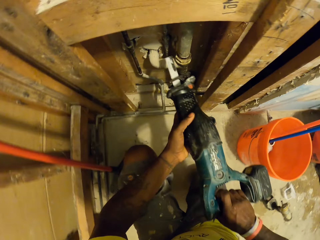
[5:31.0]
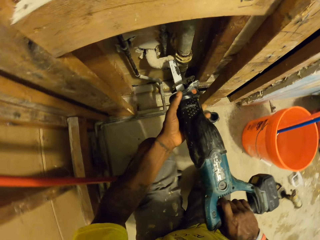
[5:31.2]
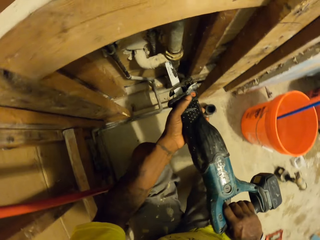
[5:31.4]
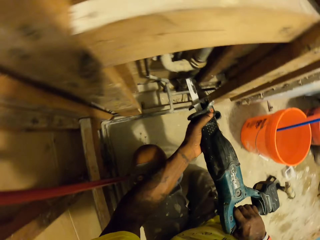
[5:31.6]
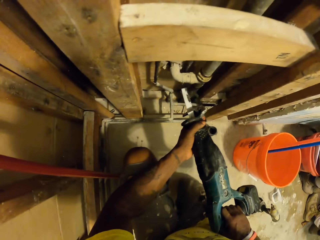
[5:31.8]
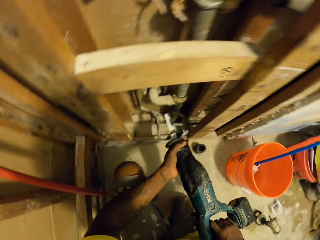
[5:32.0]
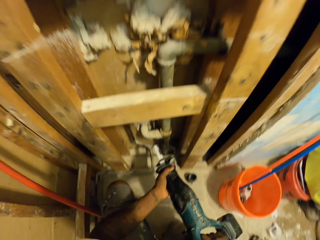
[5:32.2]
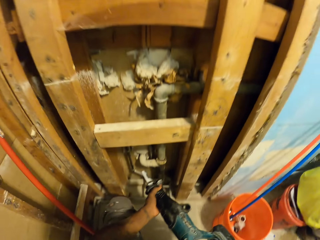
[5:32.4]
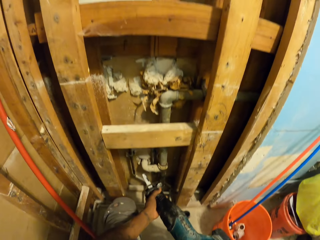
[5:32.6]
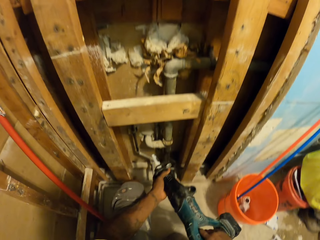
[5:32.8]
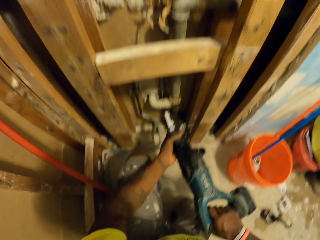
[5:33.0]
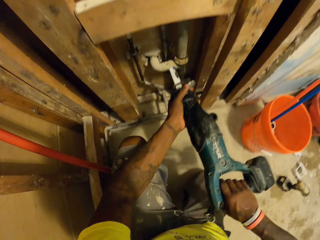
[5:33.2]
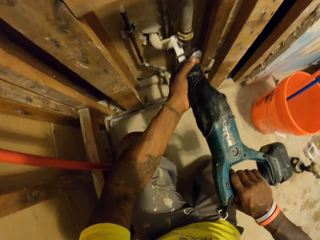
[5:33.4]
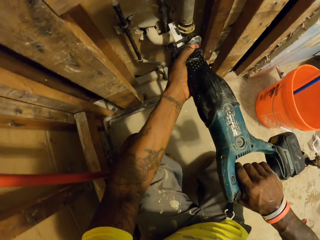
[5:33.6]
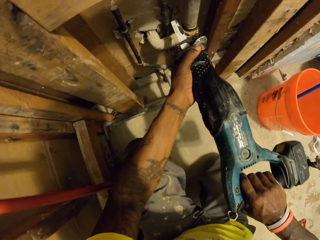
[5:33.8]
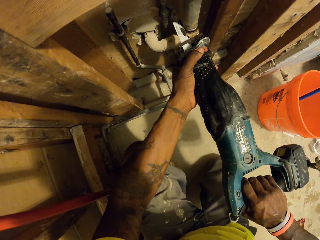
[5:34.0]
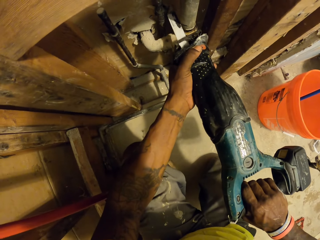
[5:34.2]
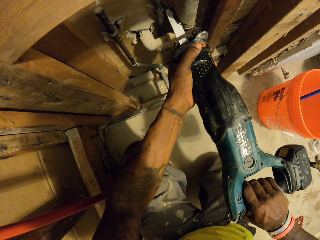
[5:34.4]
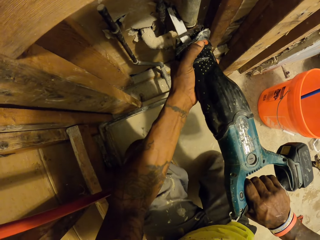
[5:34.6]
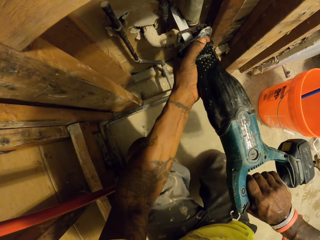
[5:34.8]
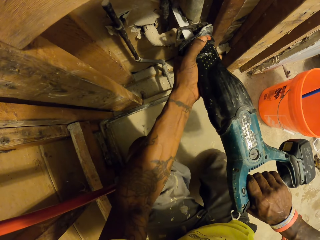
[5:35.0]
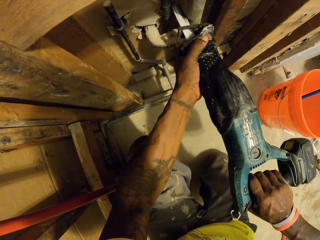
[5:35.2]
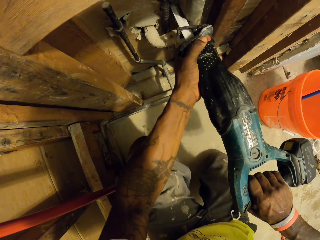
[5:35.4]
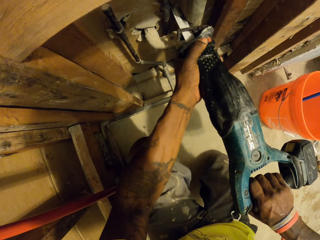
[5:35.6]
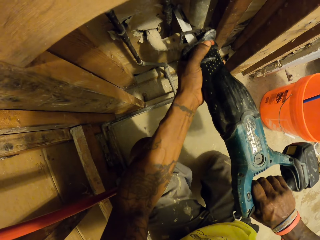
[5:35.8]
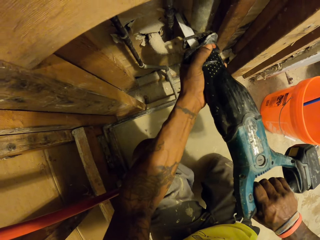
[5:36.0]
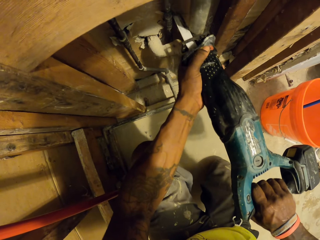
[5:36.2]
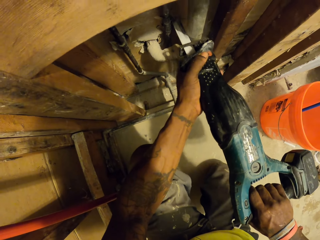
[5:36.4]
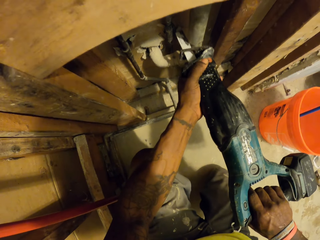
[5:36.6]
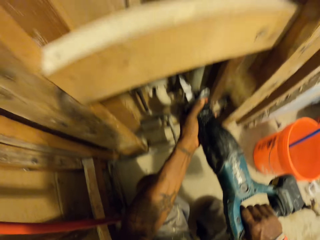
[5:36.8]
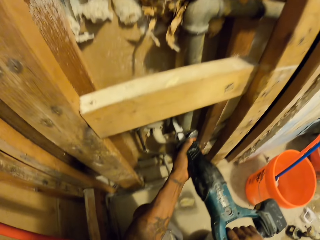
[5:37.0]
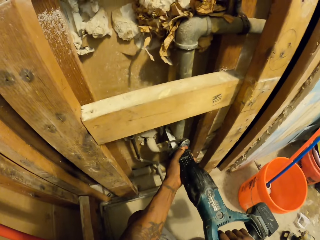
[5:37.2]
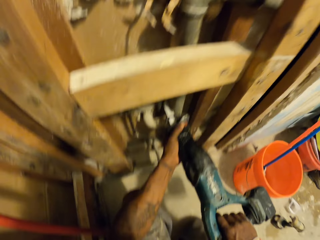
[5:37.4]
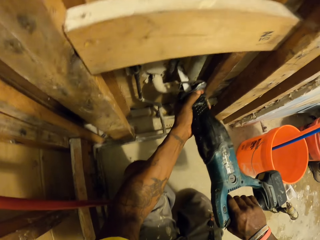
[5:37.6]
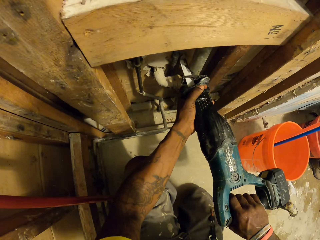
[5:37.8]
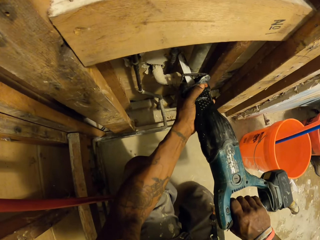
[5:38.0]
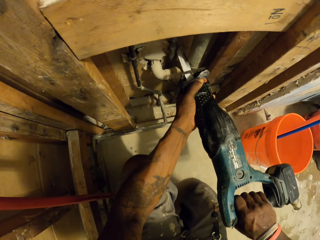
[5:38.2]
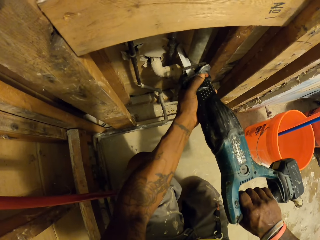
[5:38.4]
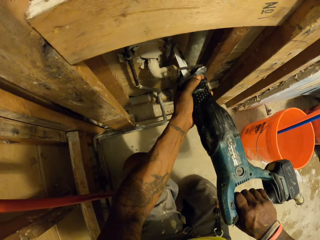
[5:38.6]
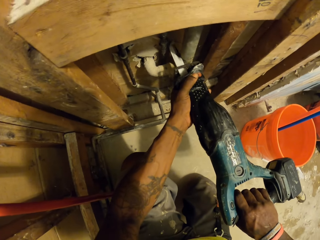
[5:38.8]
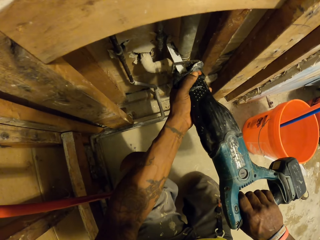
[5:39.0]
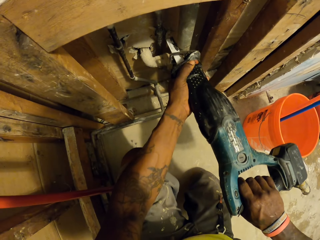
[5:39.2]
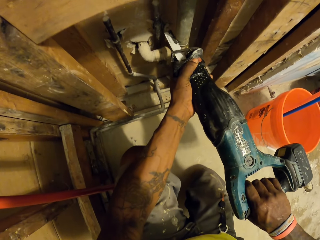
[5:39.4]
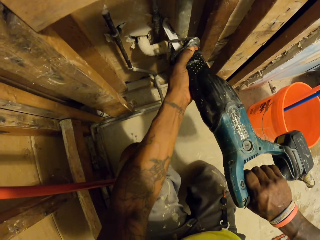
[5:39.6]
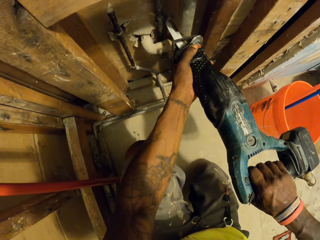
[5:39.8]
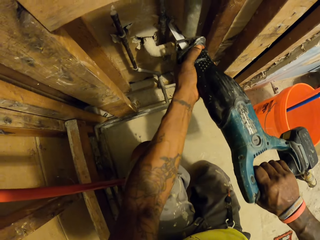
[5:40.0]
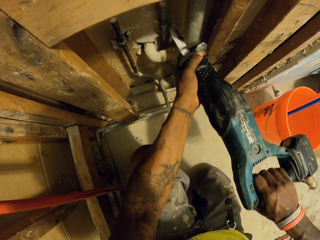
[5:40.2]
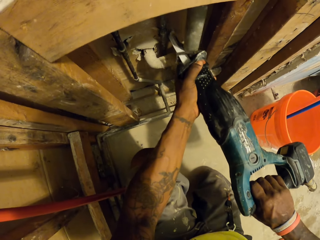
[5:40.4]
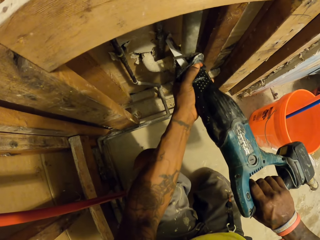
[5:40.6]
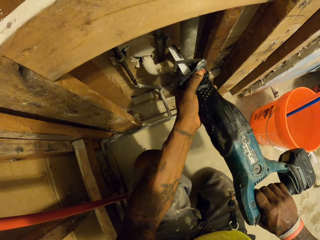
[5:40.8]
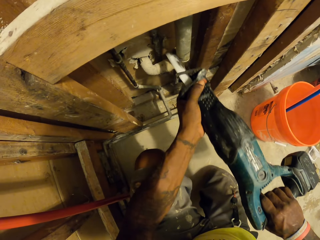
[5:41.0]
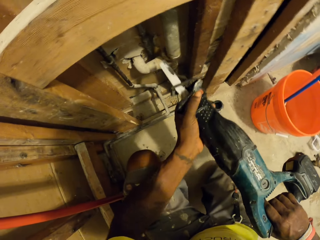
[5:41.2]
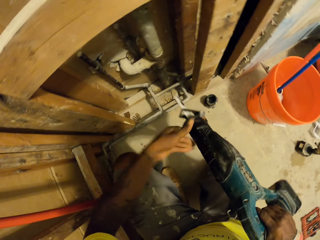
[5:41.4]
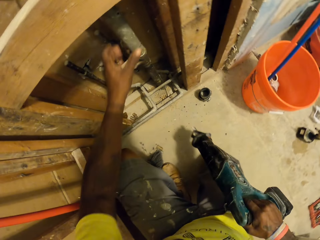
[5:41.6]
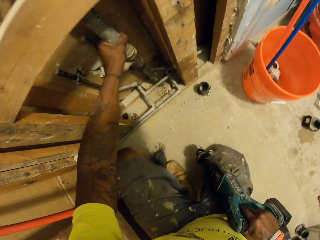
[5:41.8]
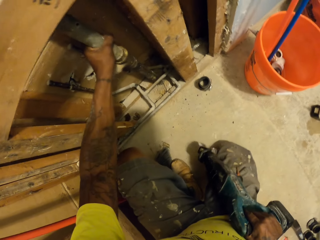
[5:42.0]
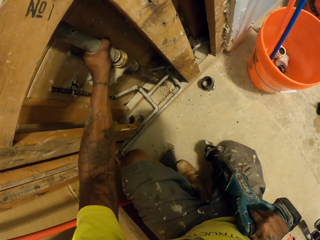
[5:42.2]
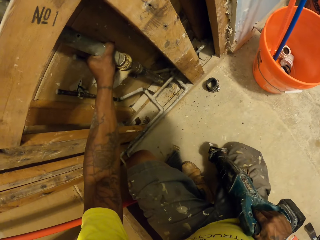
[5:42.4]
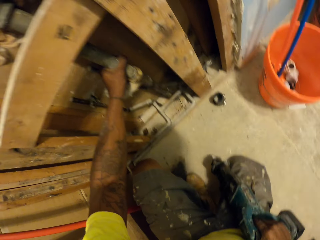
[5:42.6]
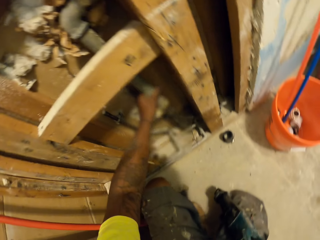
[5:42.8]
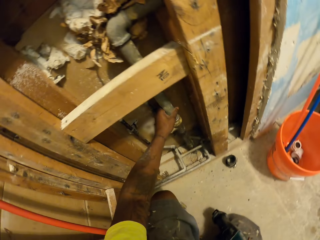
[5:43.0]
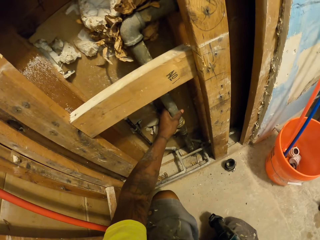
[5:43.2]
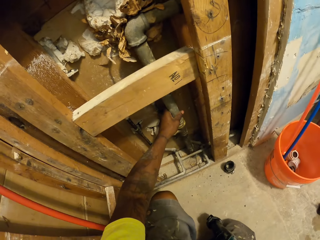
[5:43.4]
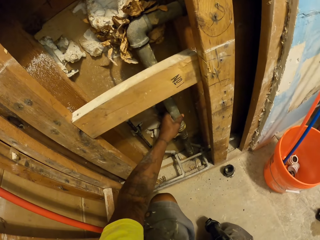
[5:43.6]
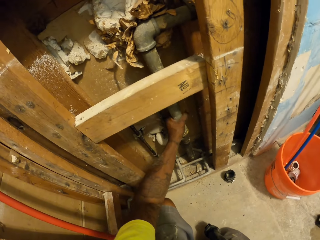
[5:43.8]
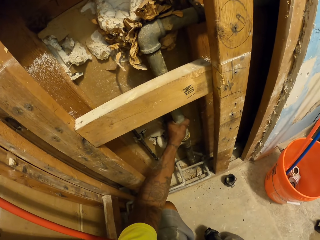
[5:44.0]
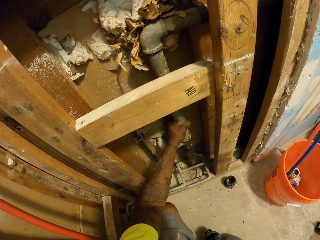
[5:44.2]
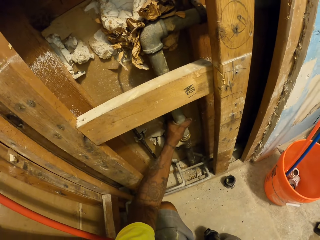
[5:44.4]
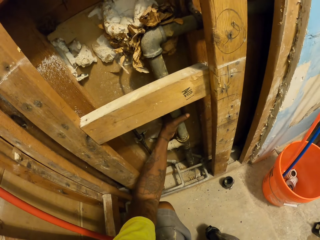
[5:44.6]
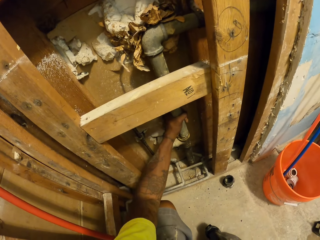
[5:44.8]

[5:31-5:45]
The camera wearer cuts the water pipe on the wall with the reciprocating saw in his hands. He removes the reciprocating saw from the pipe on the wall with both hands. He holds the pipe on the wall with his left hand. He touches the water pipe.

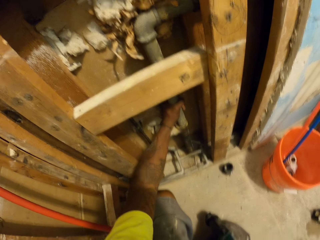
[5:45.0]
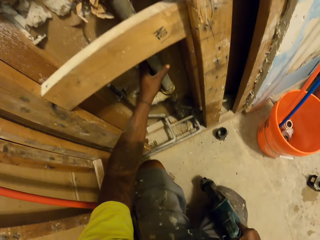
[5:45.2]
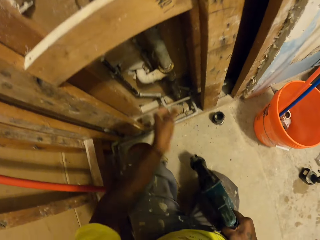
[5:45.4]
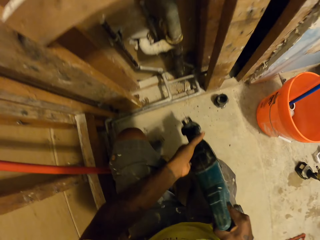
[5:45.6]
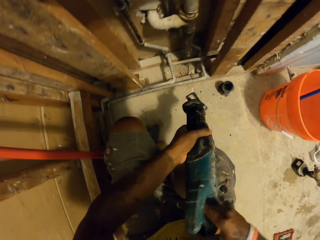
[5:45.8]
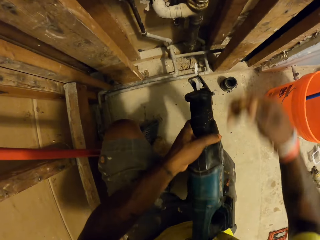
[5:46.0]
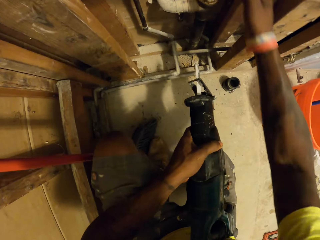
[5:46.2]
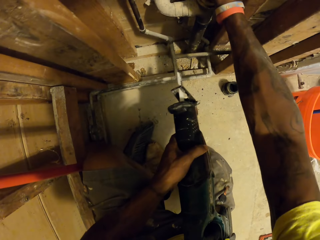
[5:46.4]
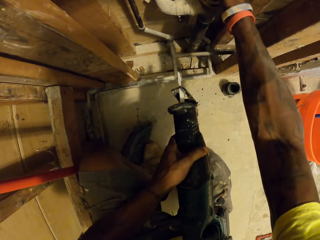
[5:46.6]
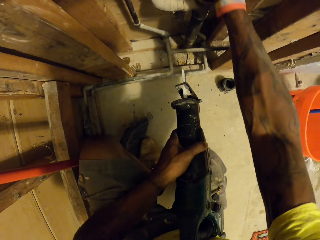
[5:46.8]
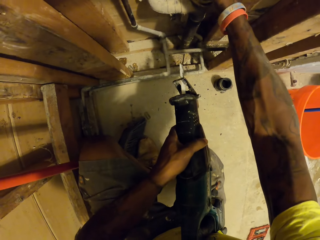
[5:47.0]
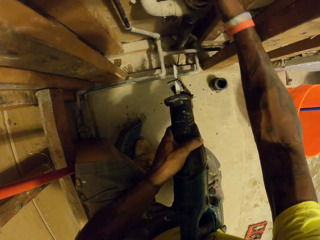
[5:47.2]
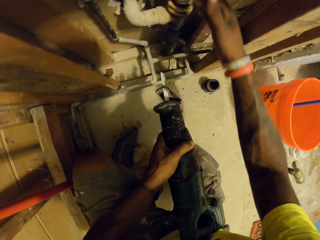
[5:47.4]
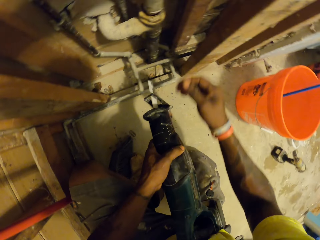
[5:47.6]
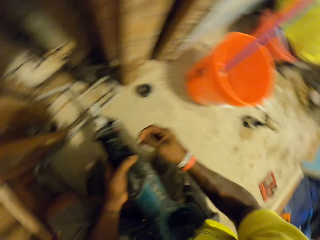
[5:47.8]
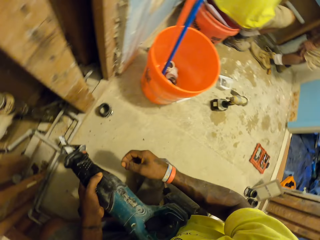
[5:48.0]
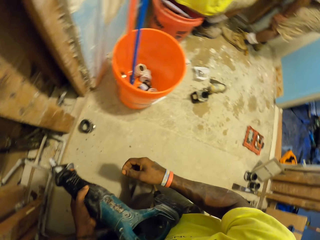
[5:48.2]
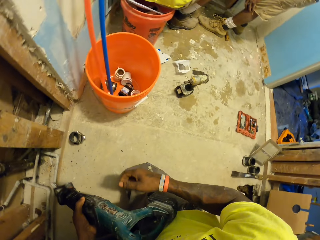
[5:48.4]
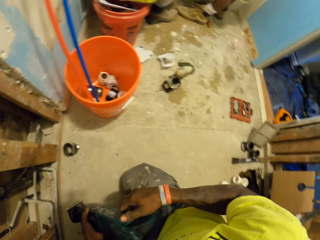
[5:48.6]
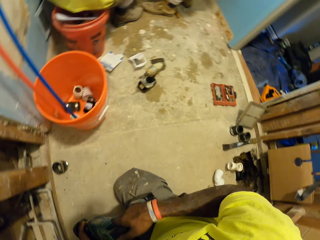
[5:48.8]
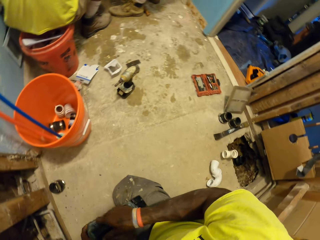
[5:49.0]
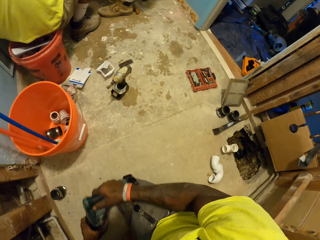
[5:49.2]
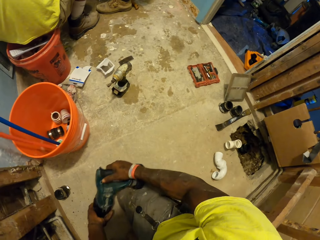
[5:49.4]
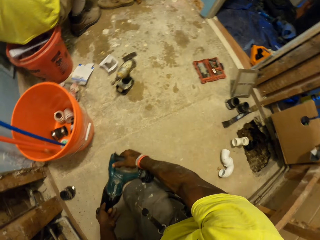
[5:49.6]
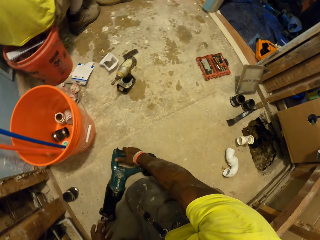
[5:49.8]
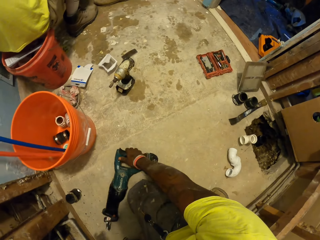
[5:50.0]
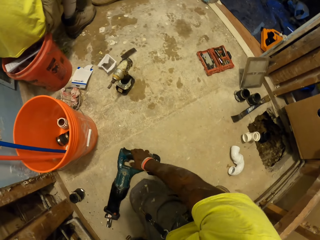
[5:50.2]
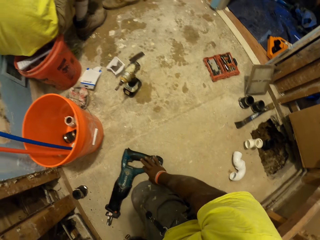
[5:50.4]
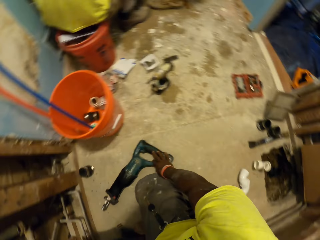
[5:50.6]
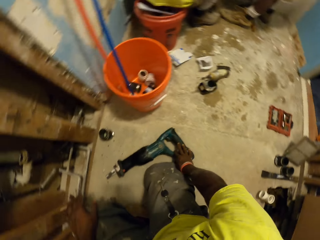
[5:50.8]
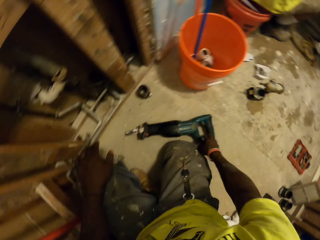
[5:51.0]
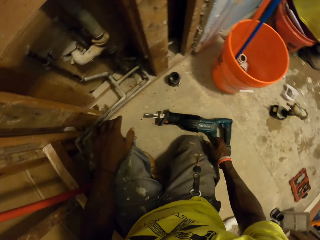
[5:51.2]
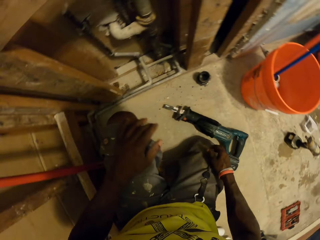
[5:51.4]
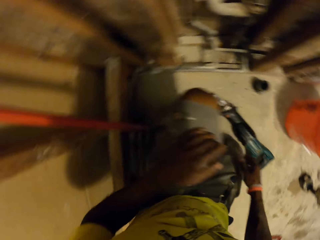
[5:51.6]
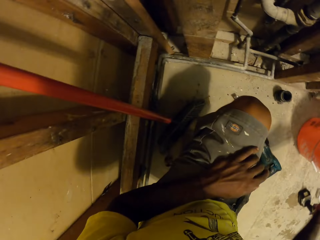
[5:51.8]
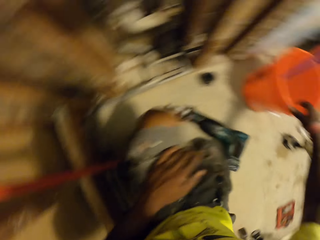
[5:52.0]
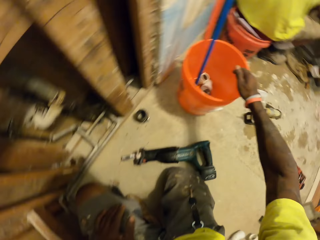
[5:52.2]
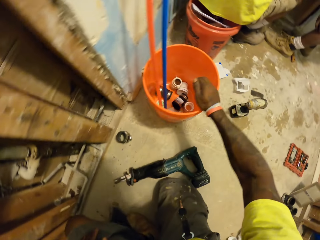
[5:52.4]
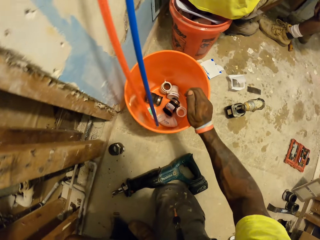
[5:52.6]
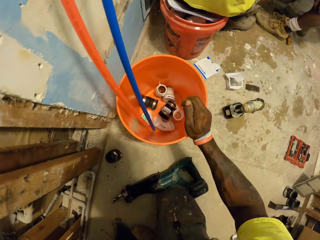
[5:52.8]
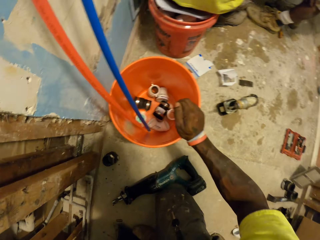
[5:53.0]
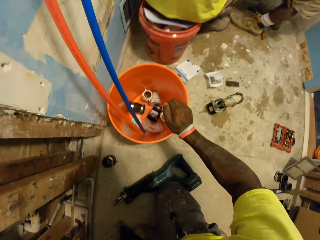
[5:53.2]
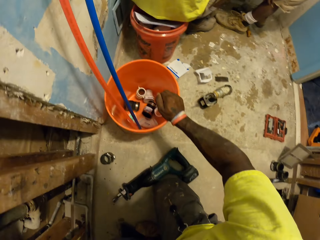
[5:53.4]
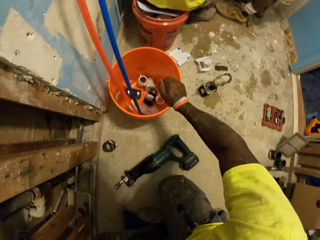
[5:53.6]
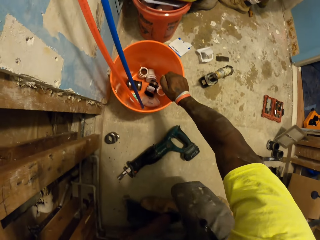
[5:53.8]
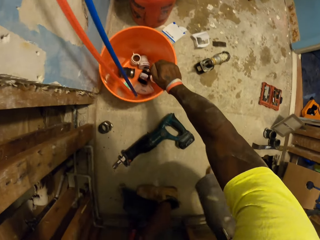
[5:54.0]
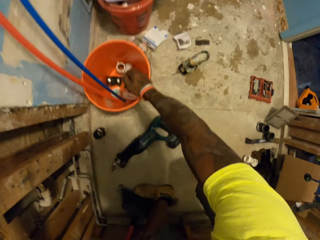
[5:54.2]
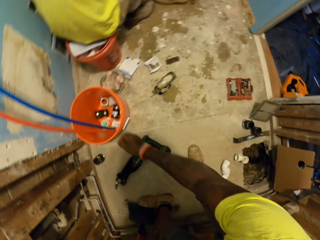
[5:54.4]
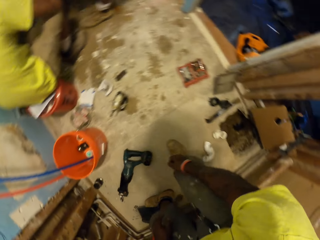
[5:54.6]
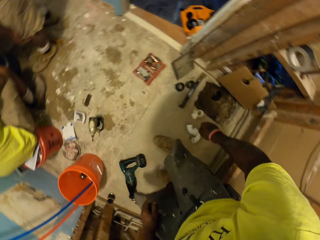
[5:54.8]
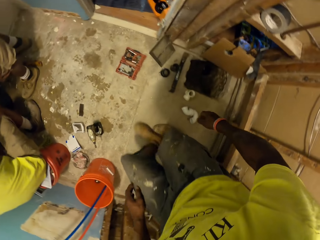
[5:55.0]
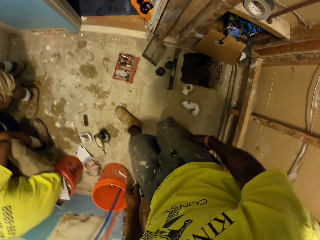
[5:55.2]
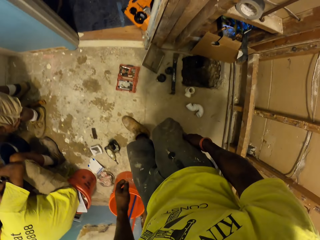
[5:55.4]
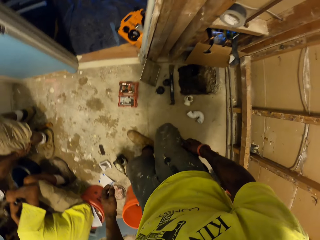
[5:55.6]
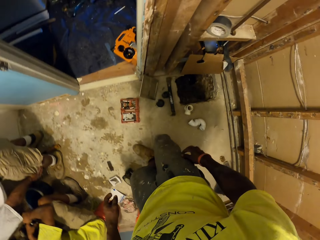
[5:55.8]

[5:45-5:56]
The camera wearer holds the pipe on the wall with his right hand. He looks around. He drops the reciprocating saw with both hands. He looks around. He touches the bucket of pipe fittings with his right hand. He stands up. He walks around.
